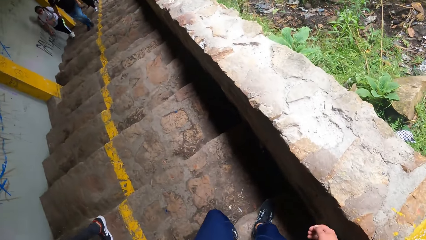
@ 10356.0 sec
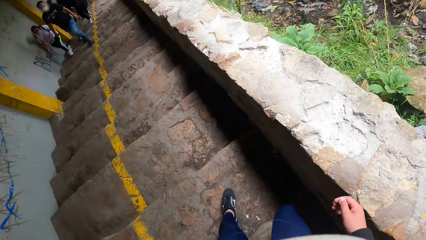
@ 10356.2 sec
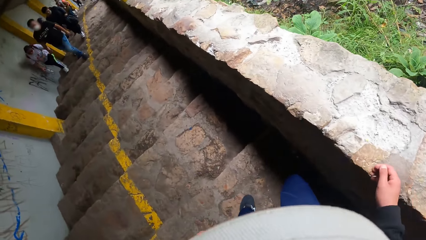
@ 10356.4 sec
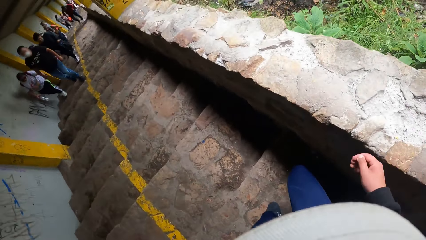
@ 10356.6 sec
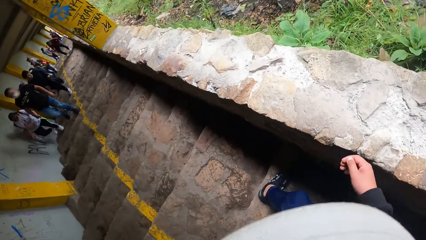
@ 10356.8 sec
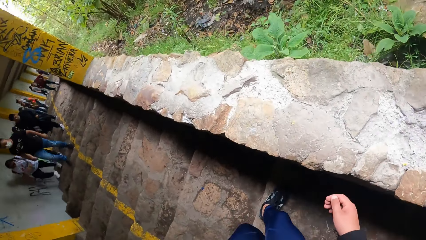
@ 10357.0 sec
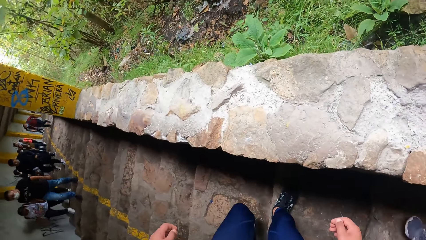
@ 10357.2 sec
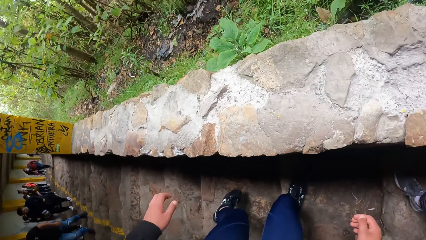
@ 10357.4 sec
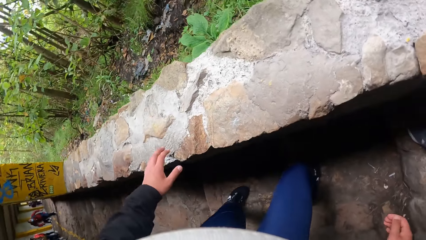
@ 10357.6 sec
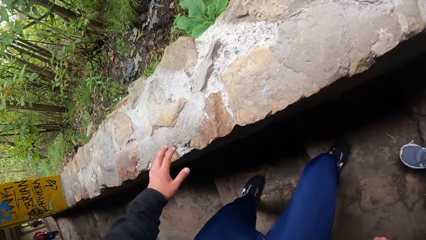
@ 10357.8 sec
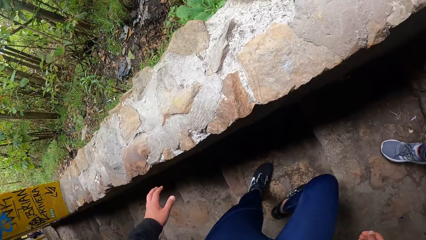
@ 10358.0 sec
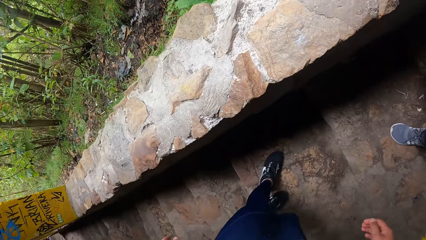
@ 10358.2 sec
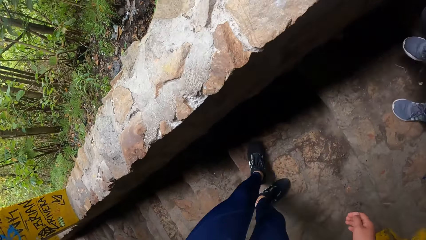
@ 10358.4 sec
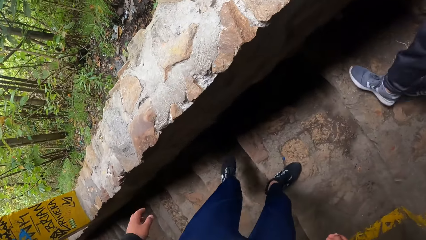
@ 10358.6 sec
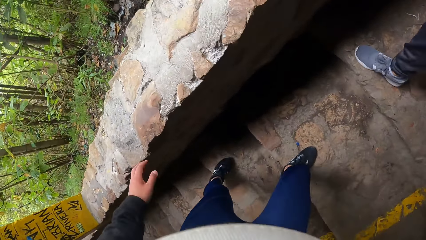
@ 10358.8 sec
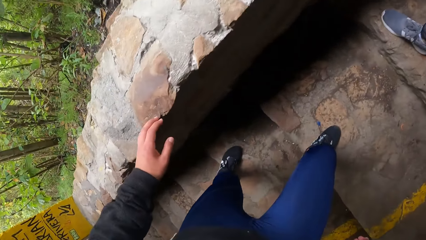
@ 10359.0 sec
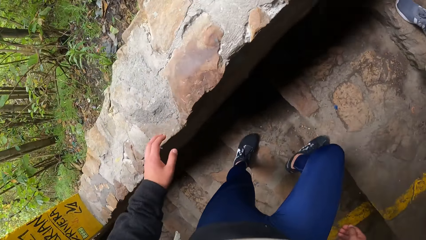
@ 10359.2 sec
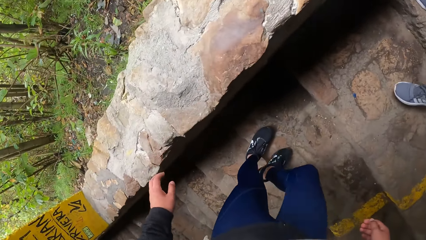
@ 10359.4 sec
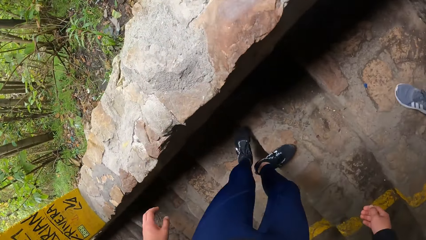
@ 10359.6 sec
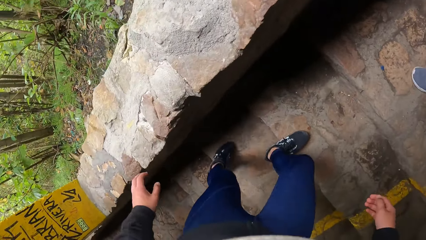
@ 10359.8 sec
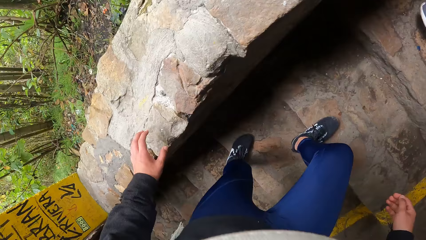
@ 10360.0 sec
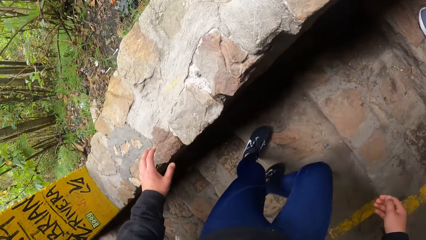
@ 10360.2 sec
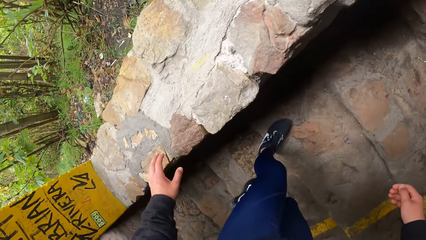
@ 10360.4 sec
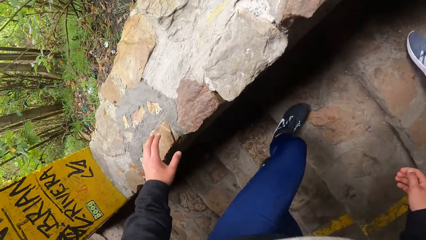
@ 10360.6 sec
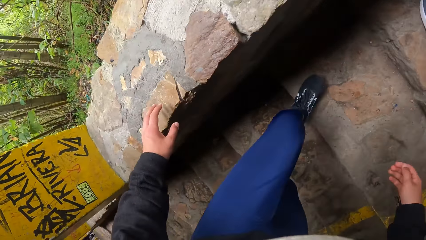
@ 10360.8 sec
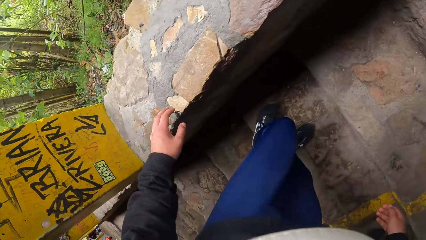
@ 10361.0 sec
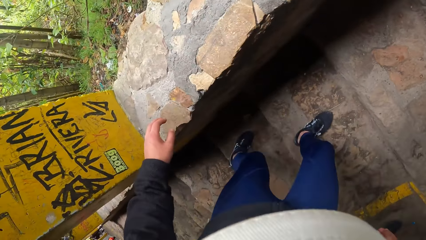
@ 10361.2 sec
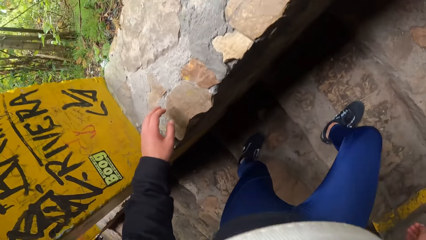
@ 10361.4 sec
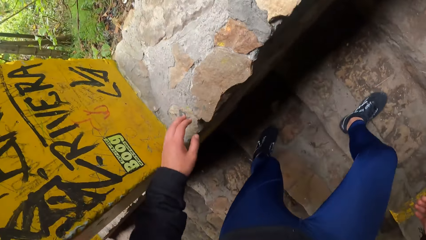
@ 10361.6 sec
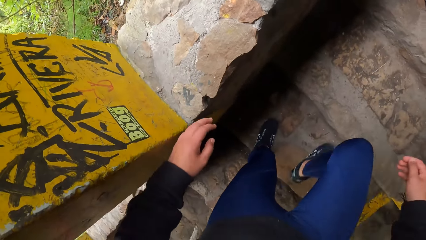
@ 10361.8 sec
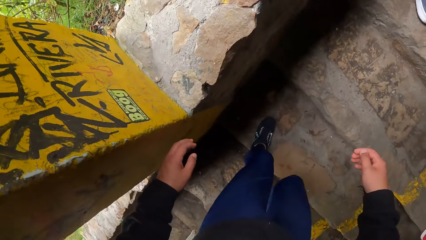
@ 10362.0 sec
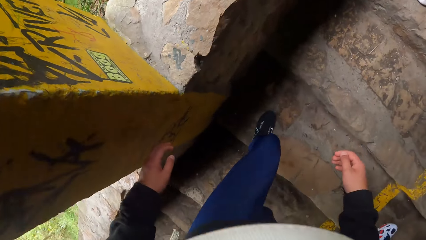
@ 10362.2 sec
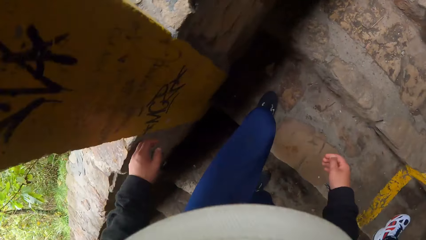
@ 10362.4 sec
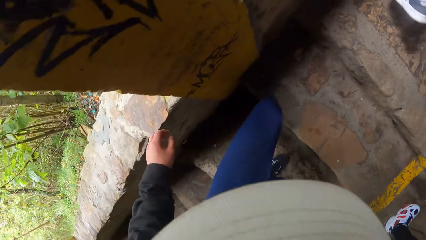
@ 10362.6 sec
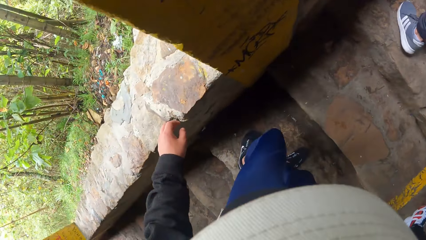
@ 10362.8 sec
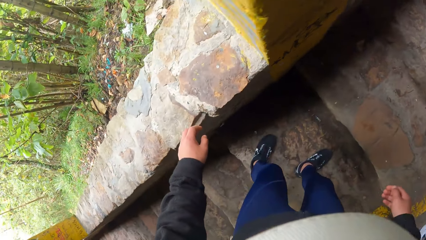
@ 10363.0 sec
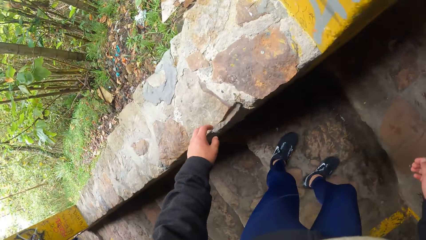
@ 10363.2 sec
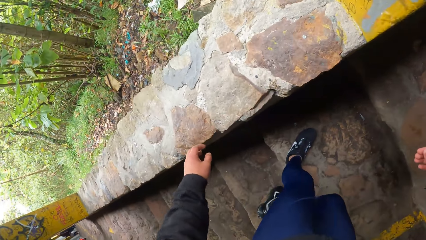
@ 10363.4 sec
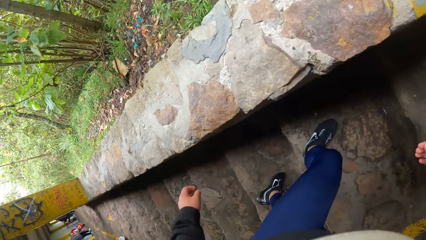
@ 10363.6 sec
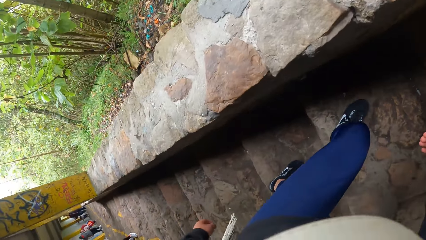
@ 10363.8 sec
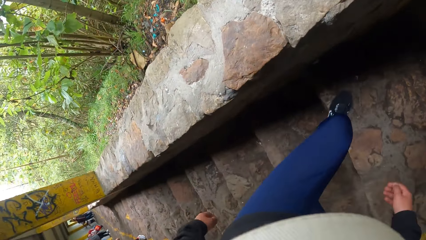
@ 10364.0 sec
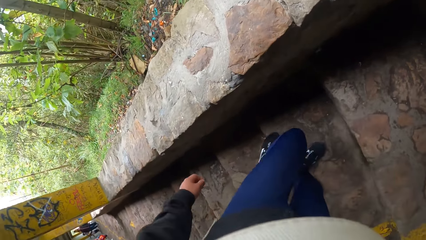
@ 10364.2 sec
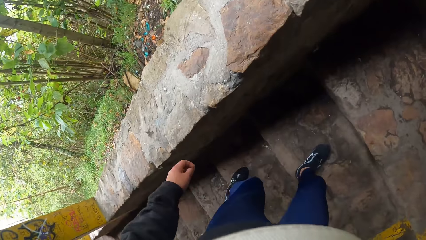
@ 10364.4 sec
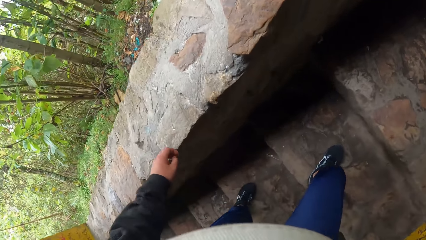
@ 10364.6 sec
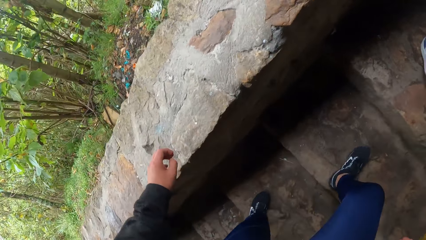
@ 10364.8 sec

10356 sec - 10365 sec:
The camera wearer descends backwards on the flight of stairs. They turn around.

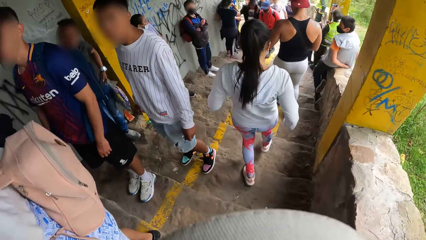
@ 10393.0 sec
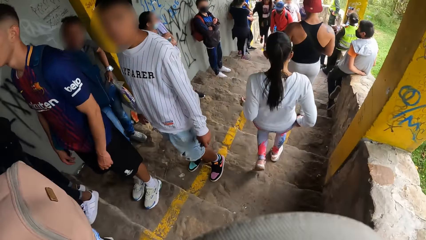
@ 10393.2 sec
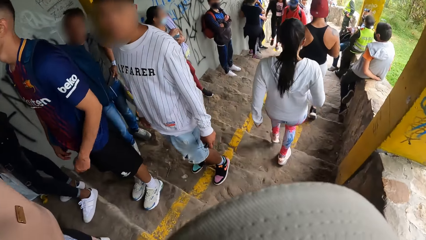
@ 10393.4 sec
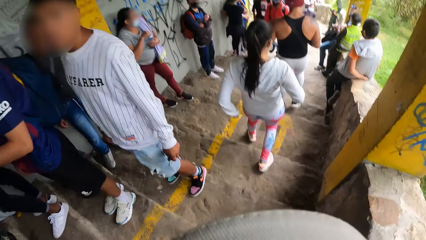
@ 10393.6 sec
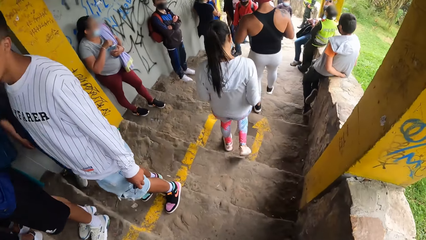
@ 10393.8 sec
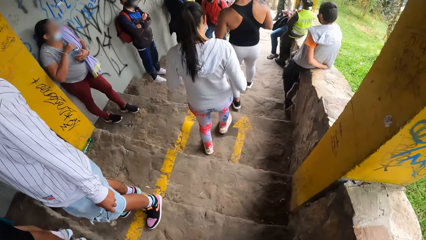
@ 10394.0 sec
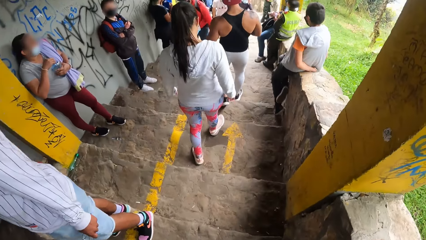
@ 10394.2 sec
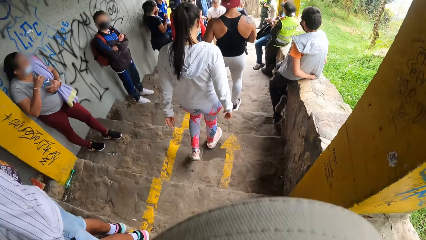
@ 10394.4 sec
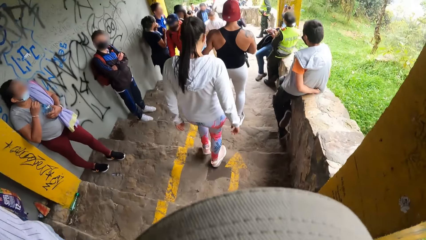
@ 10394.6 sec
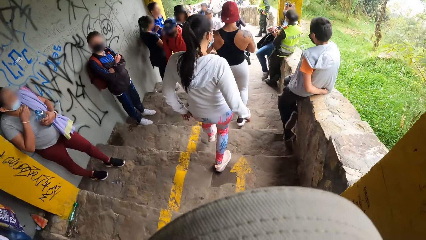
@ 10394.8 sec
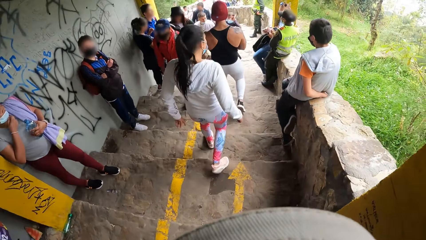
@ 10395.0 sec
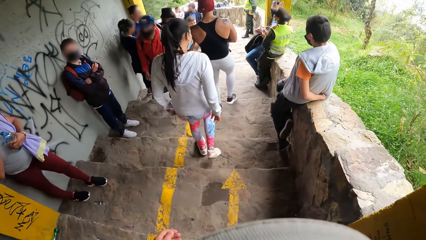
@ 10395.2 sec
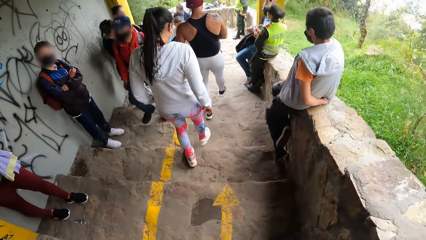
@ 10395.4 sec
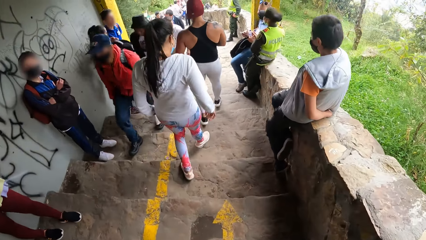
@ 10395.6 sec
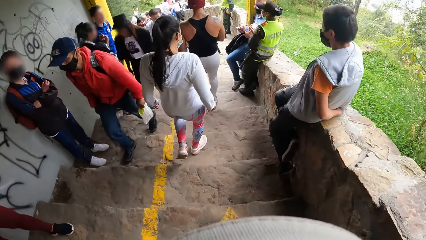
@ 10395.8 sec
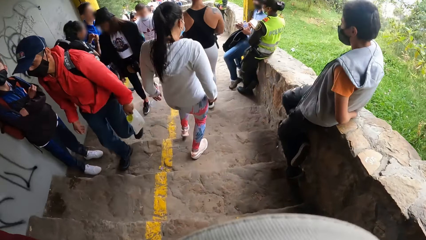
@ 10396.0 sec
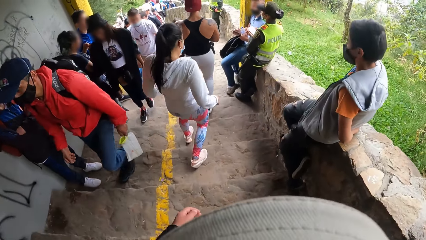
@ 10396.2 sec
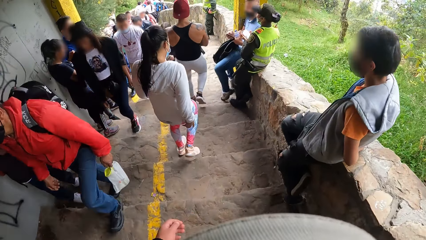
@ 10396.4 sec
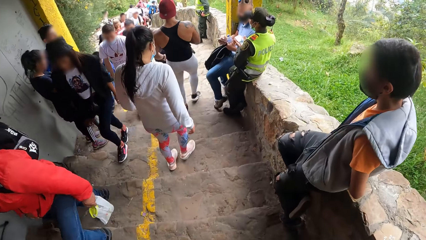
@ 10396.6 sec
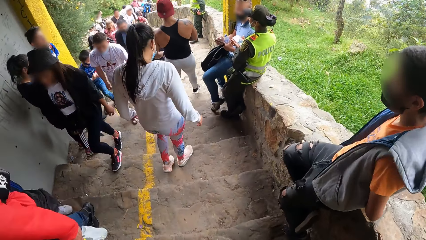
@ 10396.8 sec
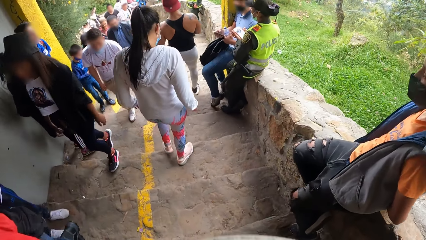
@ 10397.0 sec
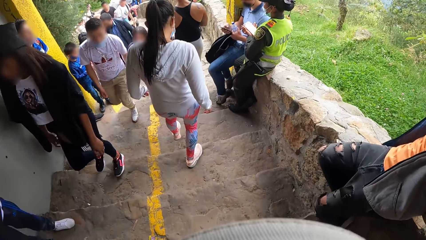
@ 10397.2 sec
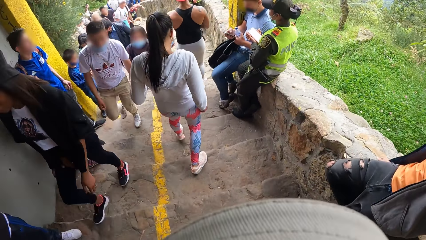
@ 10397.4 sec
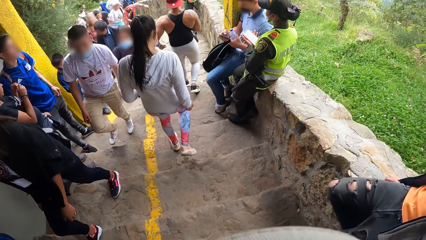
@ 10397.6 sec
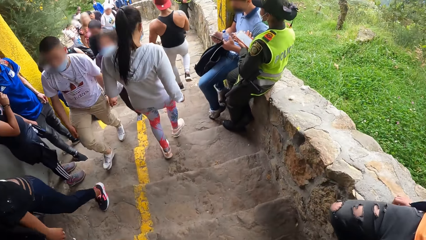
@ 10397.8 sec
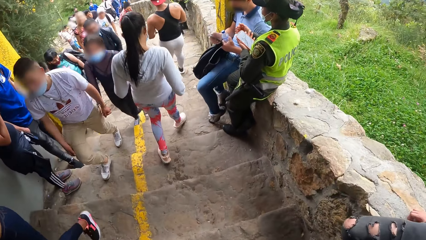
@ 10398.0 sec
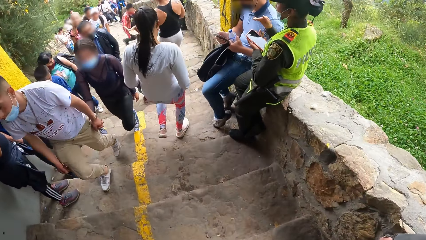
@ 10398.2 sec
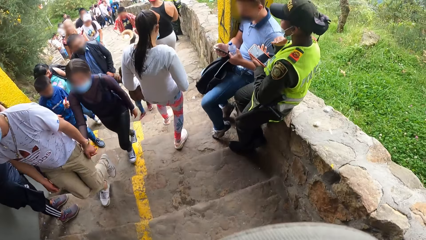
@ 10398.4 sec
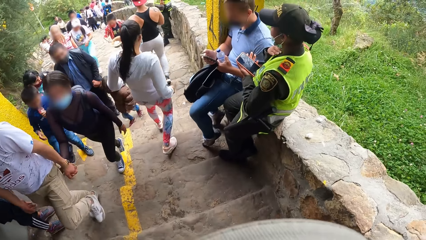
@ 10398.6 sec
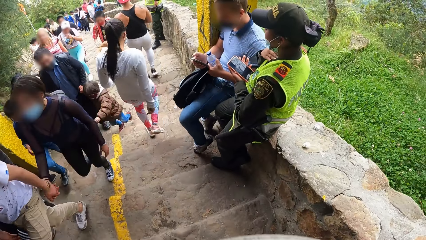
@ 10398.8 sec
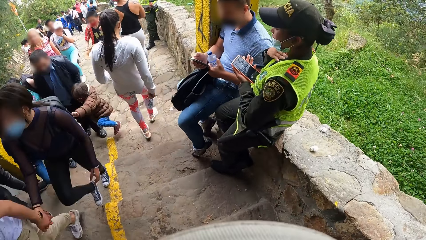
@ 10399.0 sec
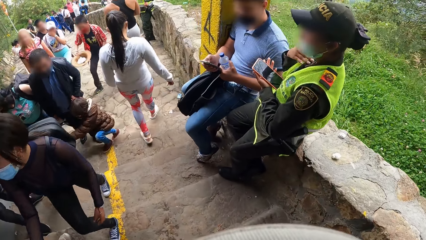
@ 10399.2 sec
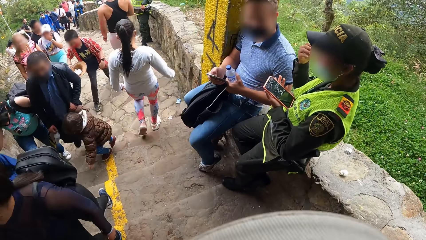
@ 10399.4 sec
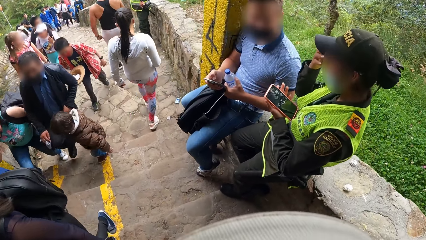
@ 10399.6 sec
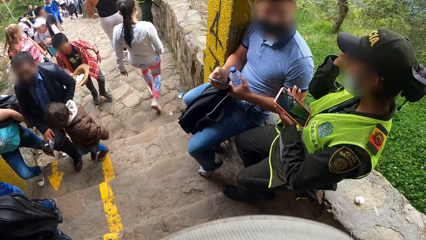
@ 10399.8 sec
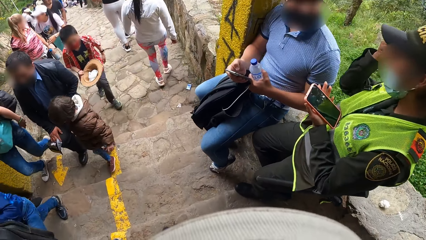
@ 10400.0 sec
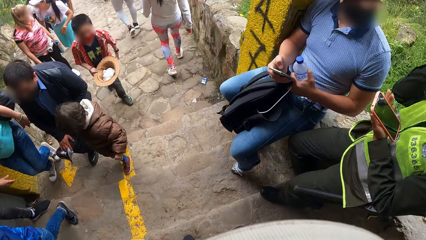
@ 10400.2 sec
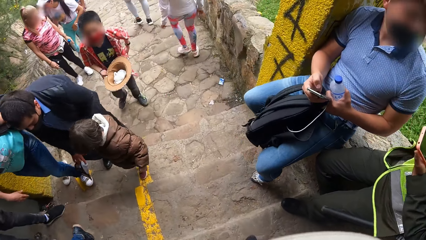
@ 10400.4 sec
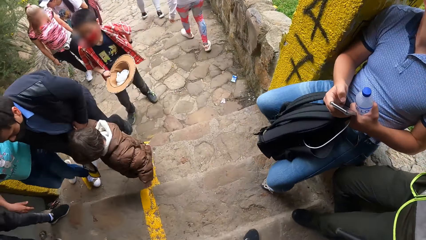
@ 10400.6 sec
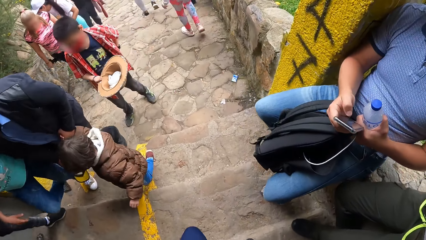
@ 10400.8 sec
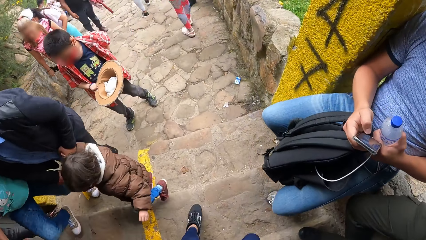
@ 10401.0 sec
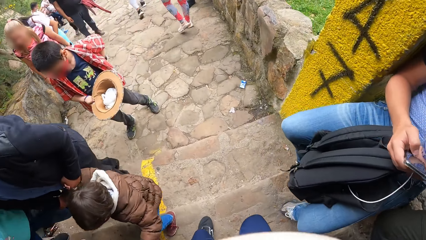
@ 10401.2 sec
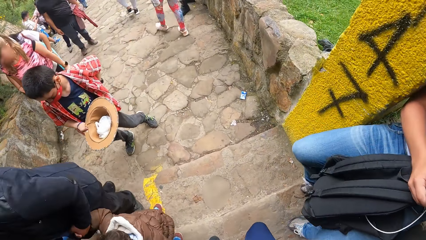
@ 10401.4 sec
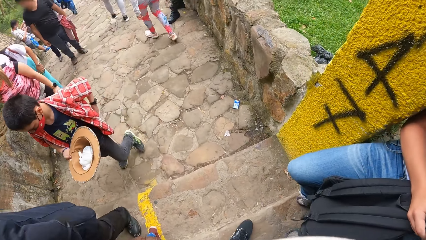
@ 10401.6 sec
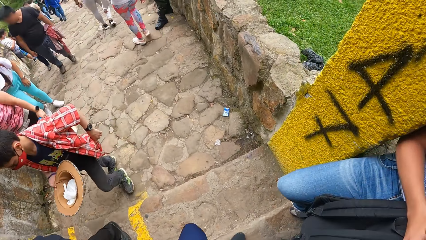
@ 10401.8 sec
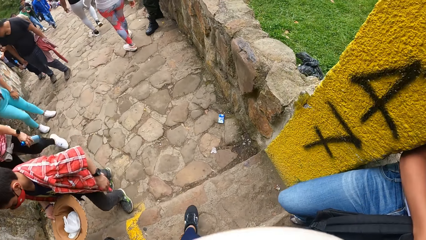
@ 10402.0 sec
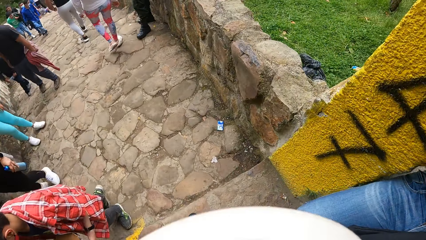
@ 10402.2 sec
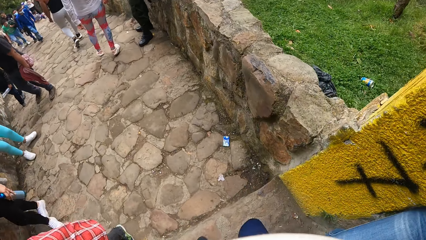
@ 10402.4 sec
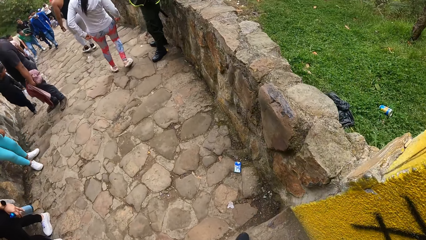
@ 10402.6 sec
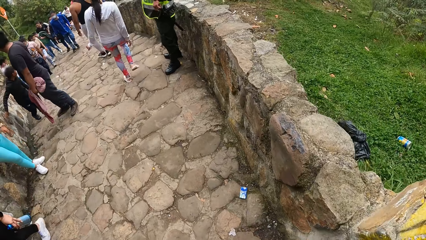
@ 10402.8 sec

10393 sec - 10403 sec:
The camera wearer turns around. They walk down the stairs.
